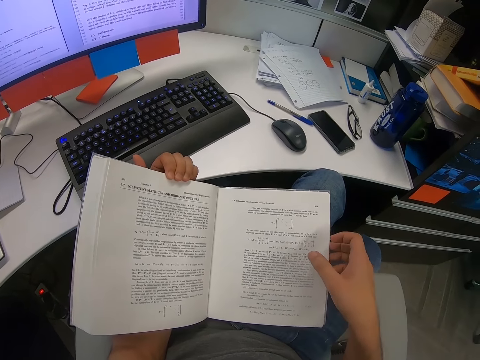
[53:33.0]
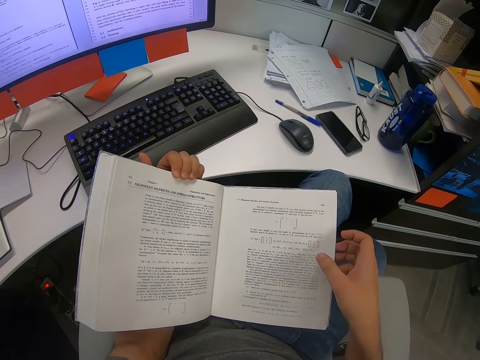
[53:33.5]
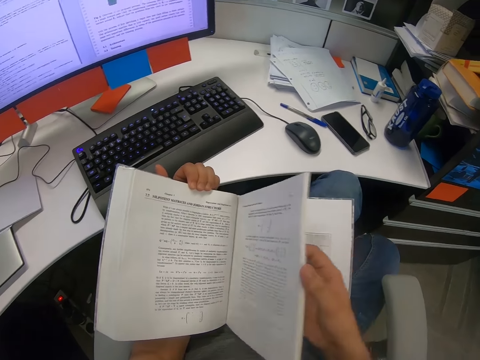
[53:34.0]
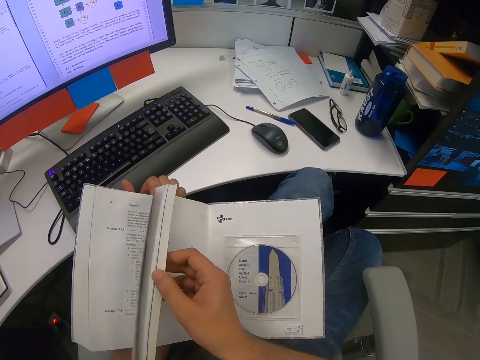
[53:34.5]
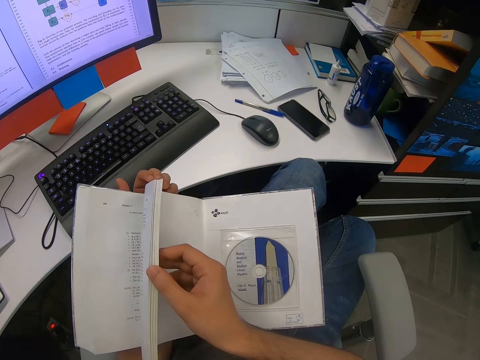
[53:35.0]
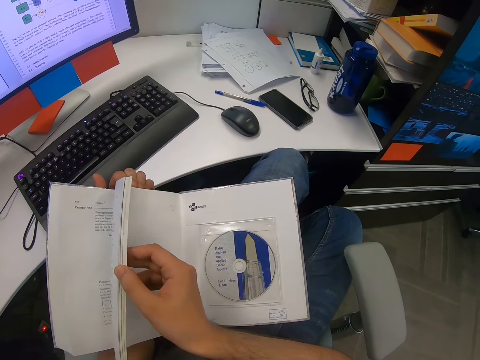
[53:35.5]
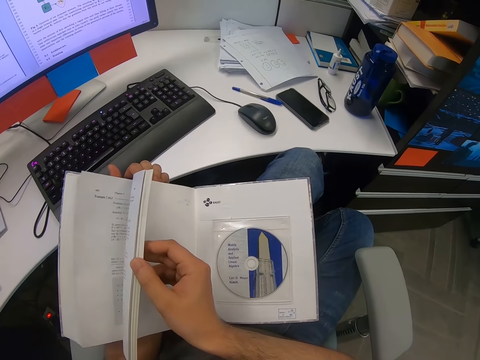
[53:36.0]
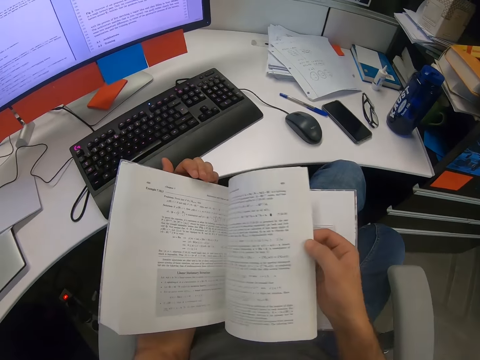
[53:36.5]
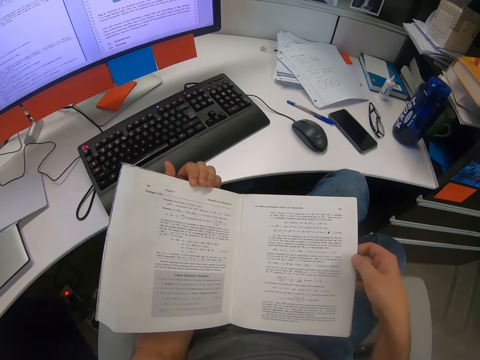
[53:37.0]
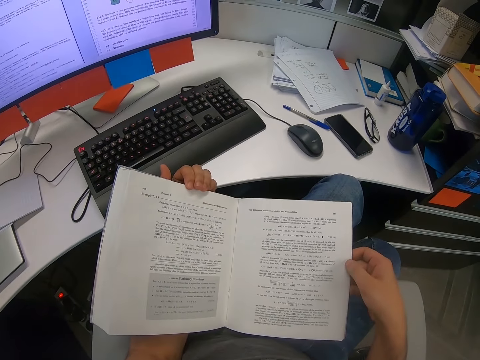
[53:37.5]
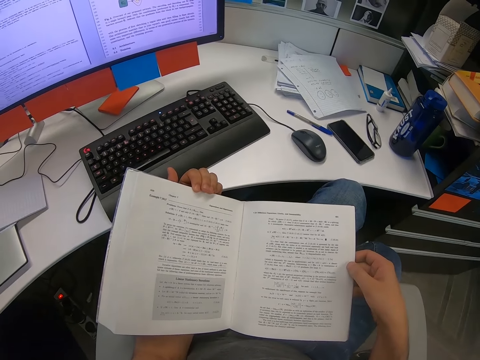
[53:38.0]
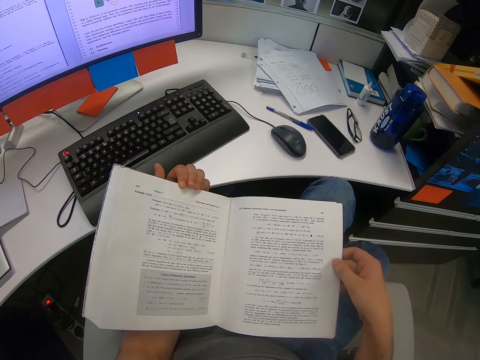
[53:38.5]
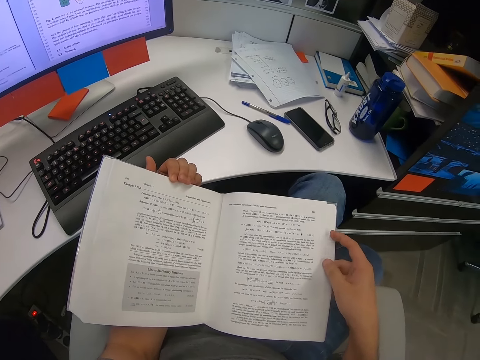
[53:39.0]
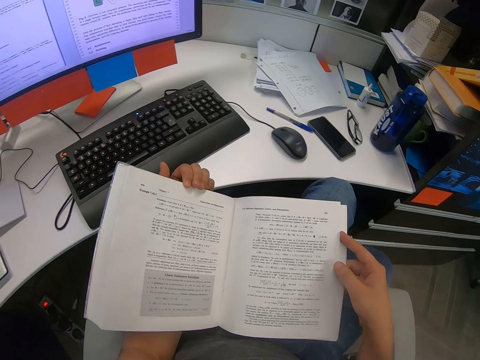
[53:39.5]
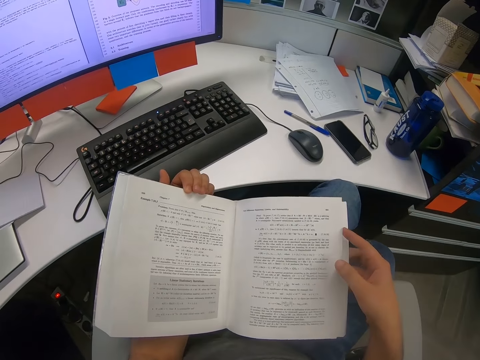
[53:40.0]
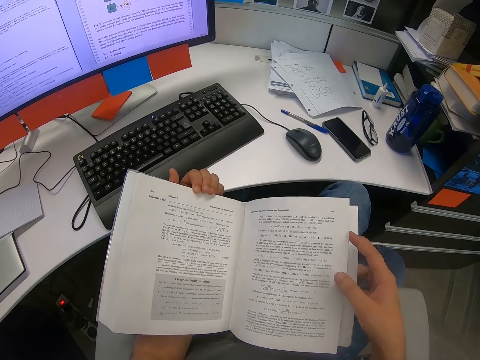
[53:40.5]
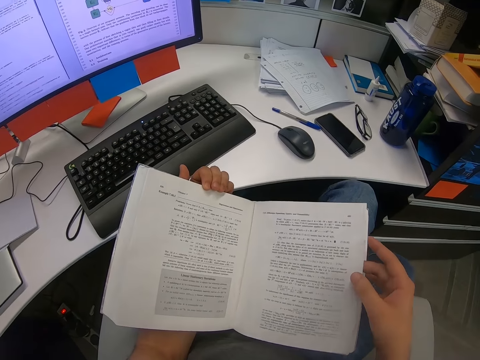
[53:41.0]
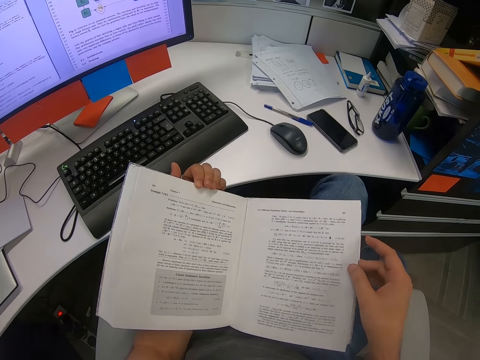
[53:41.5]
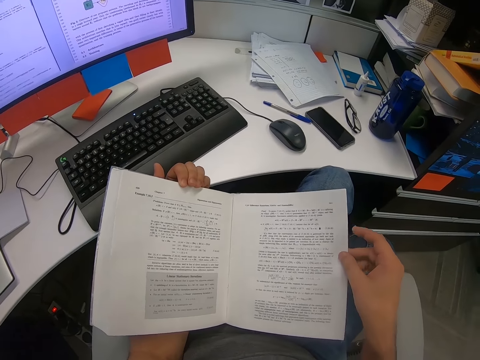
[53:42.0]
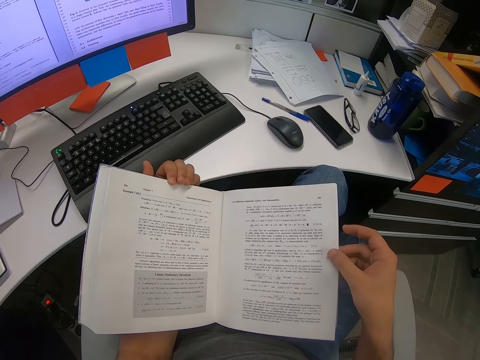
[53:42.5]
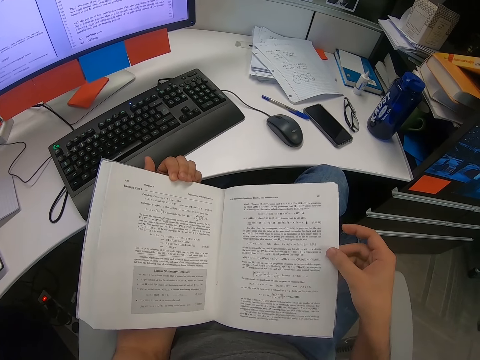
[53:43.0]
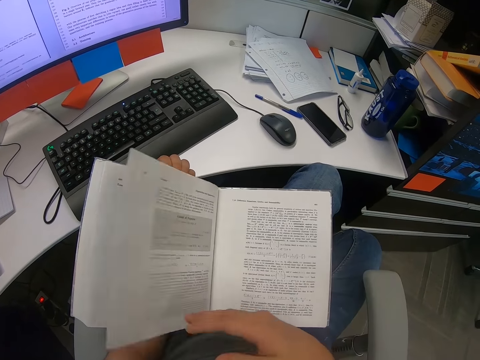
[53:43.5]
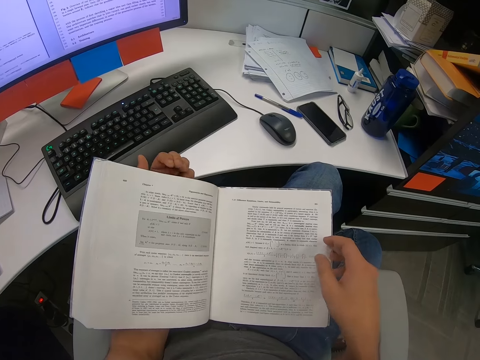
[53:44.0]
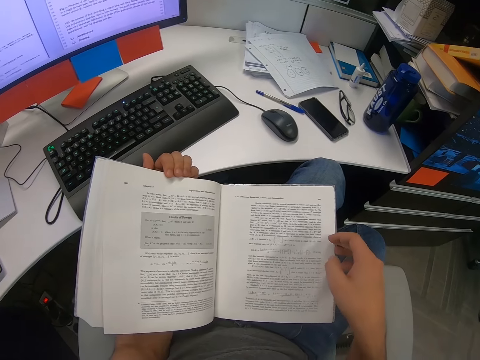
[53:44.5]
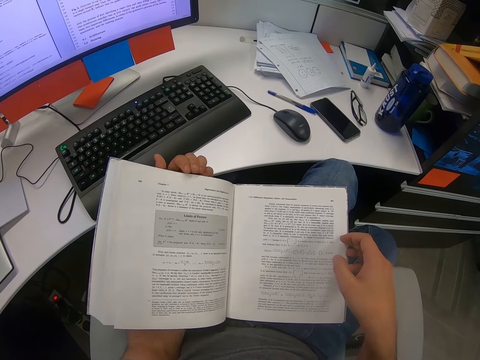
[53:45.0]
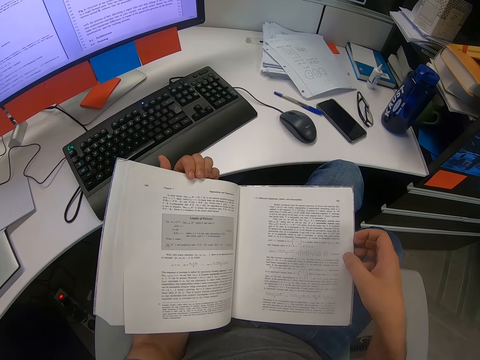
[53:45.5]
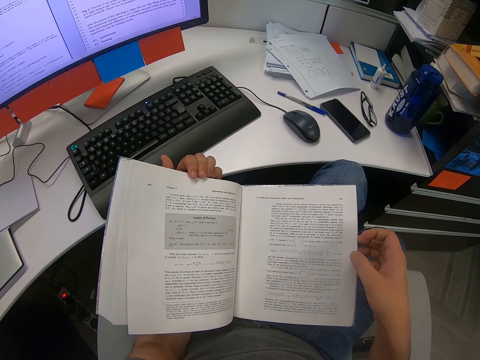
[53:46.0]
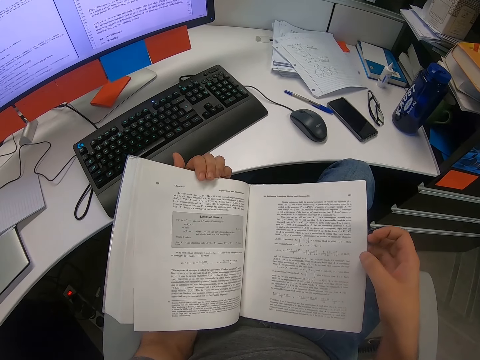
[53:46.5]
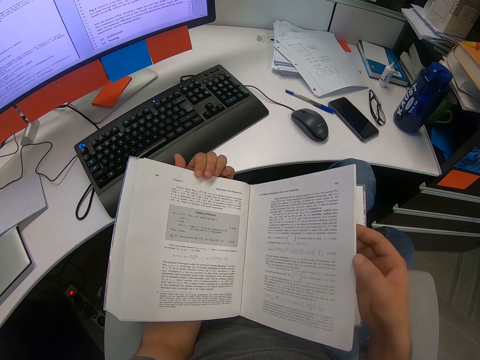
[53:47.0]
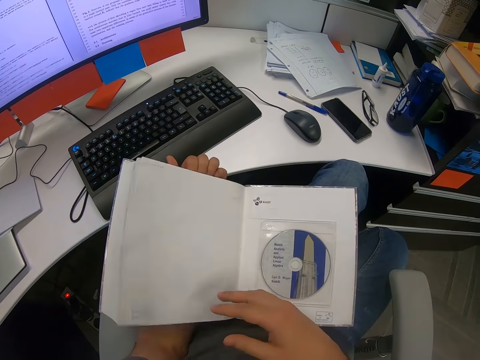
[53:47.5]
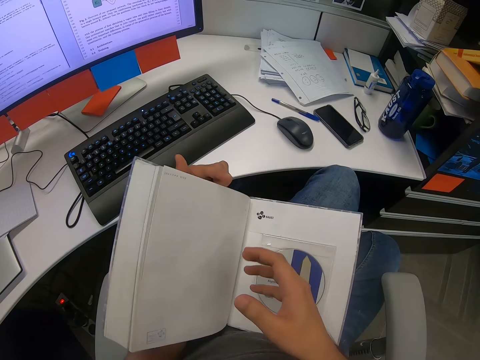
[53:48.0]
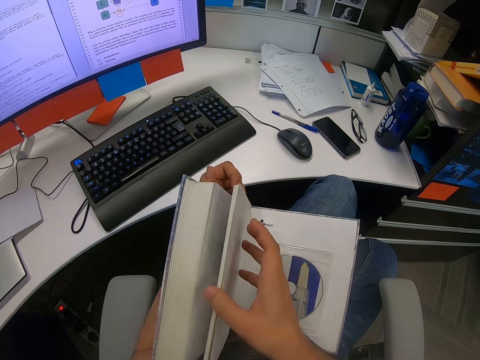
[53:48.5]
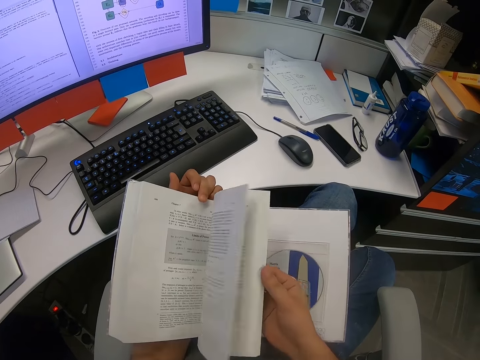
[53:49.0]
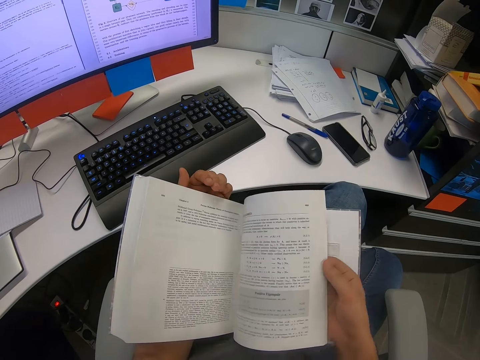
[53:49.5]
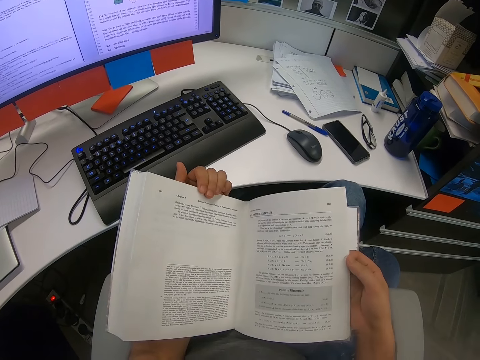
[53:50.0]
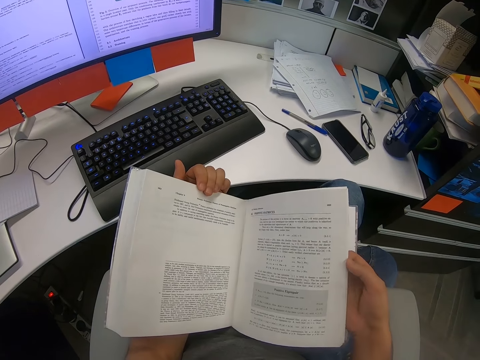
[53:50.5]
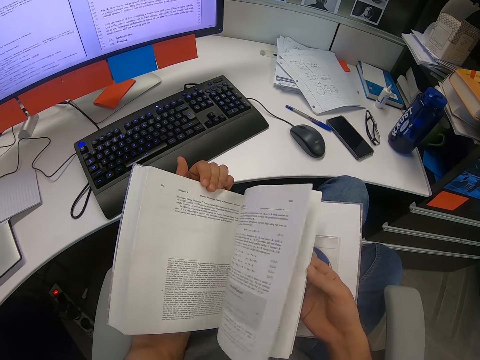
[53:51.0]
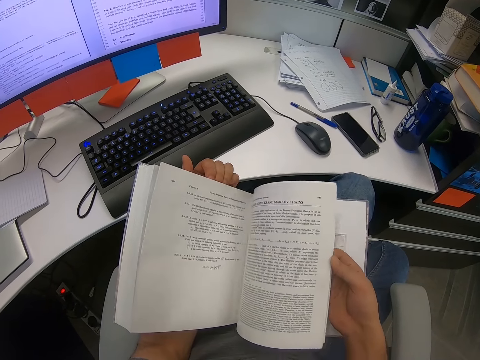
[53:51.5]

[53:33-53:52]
The camera wearer flips pages of the book in his left hand with his right hand. He peruses the book. He adjusts the pages of the book in his left hand with his right hand. He reads the book. He flips a page on the book in his left hand with his right hand. He peruses the book. He holds pages of the book in his left hand with his right hand. He peruses the book. He flips the pages of the book in his left hand with his right hand. He holds the pages of the book in his left hand with his right hand. He flips the pages of the book in his left hand with his right hand. He flips the pages again.

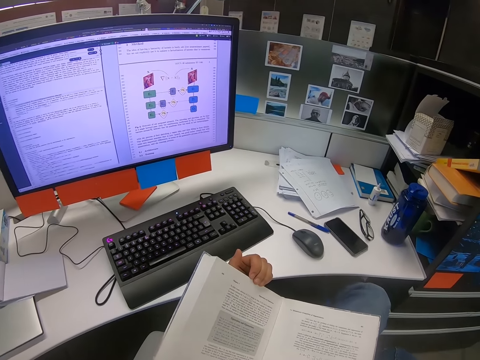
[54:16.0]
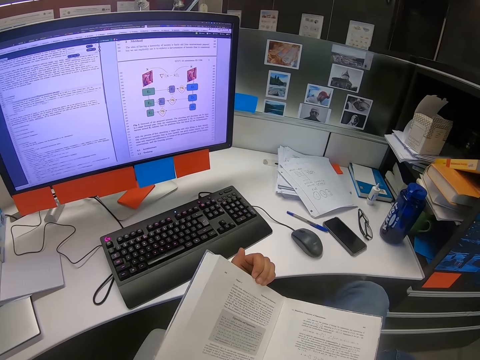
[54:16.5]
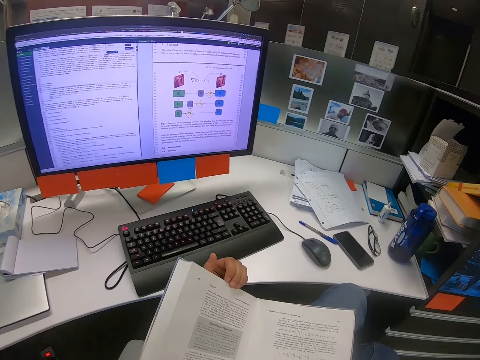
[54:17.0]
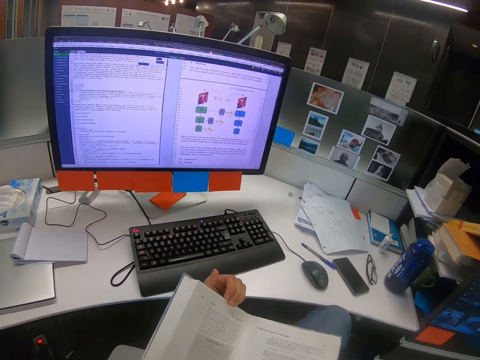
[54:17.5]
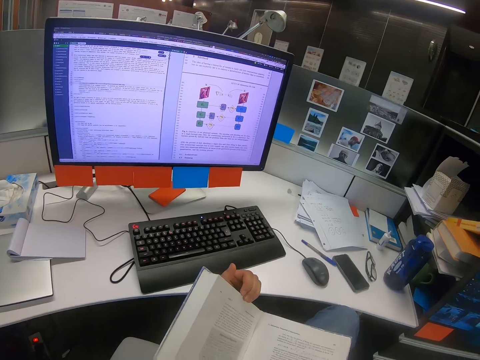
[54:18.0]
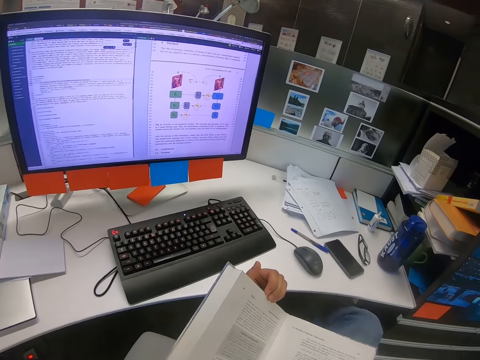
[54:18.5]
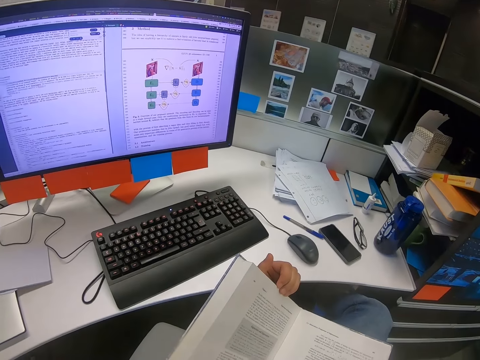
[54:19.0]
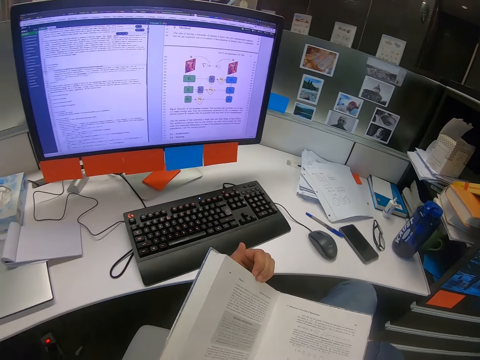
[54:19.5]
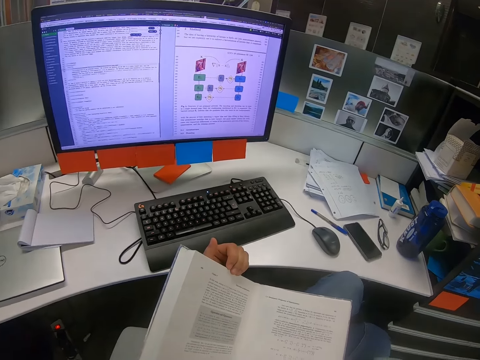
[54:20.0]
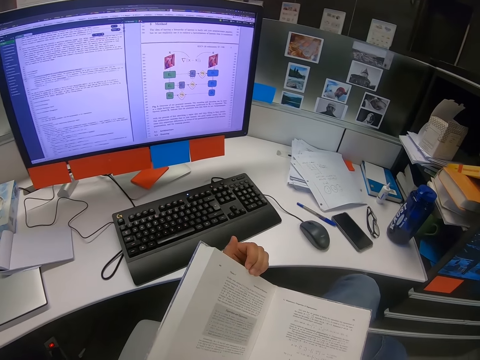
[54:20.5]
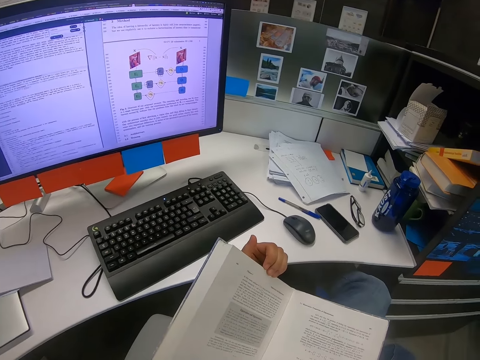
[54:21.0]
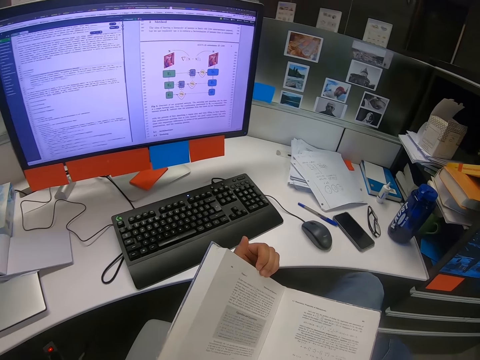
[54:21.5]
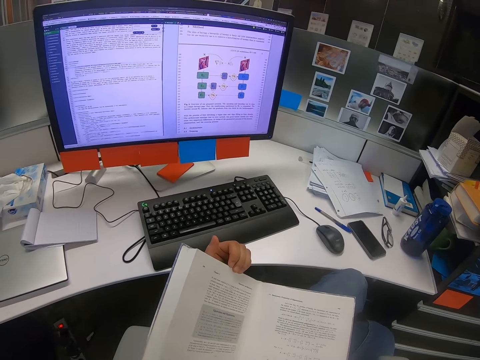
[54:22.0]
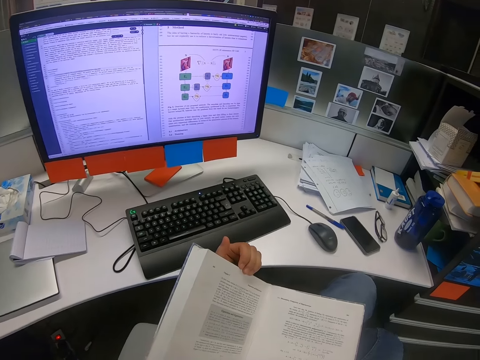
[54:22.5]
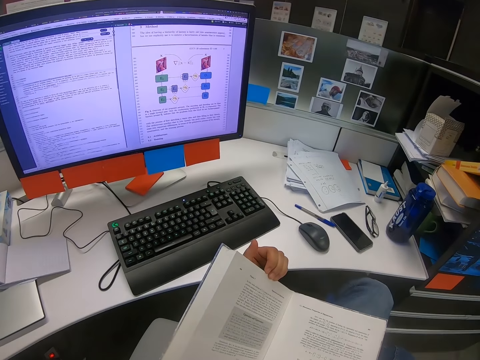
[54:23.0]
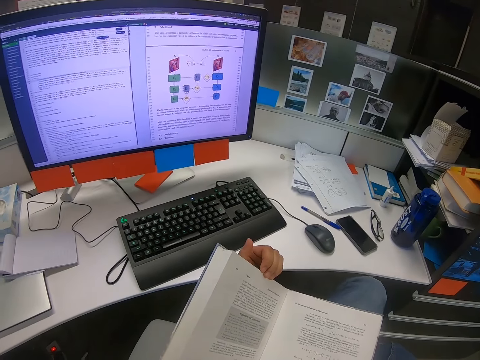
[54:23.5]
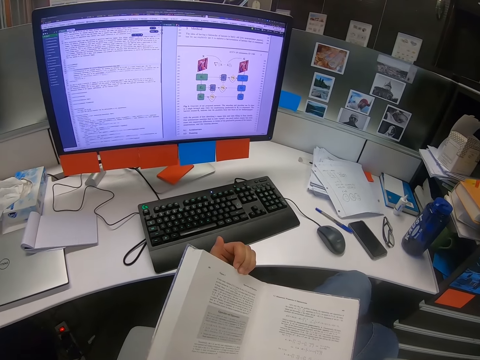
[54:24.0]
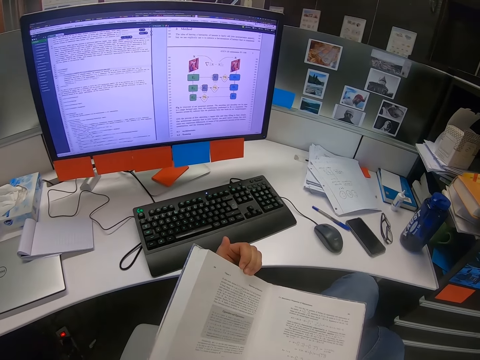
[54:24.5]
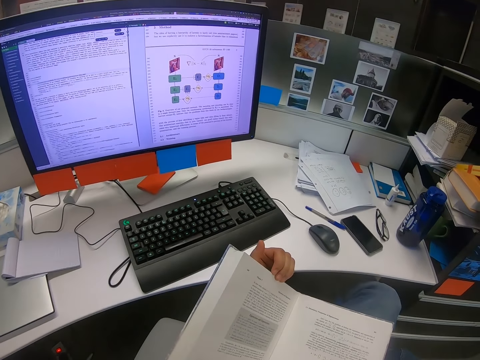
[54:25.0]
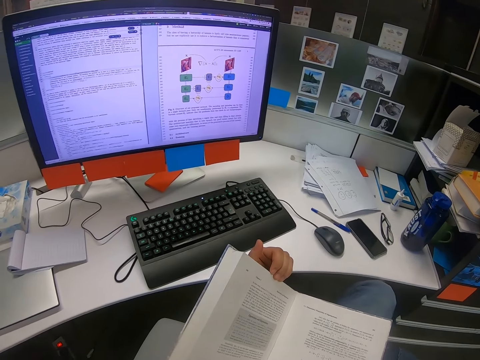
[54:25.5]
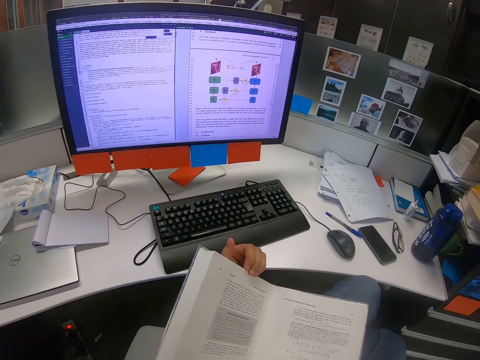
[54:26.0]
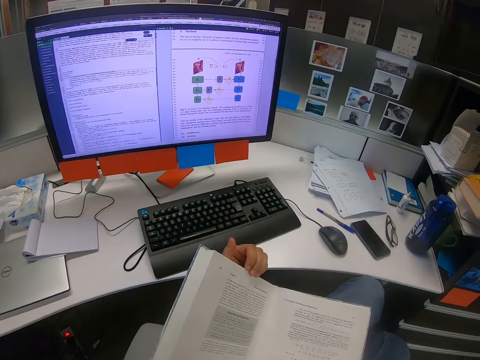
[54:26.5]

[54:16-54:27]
The camera wearer rotates on the chair. They read the book. They rotate on the chair.
